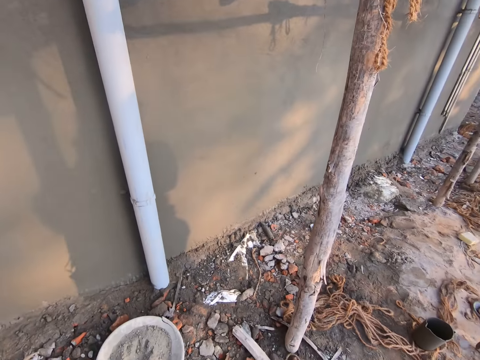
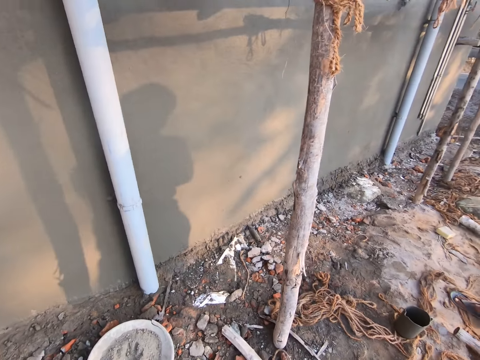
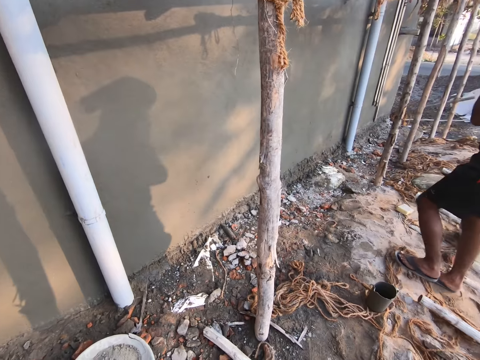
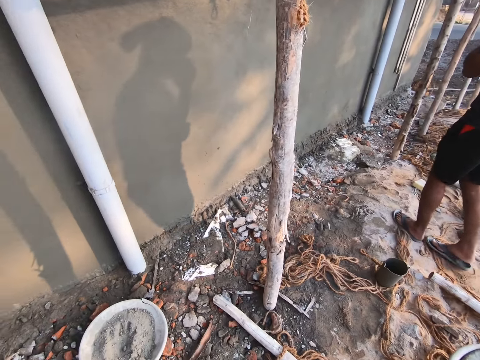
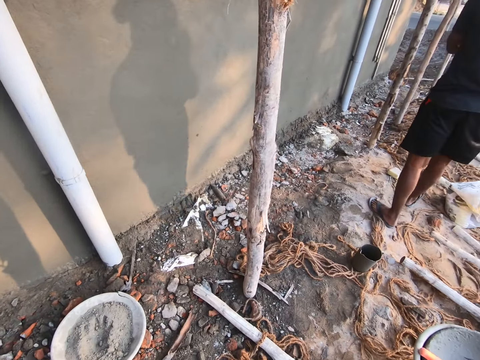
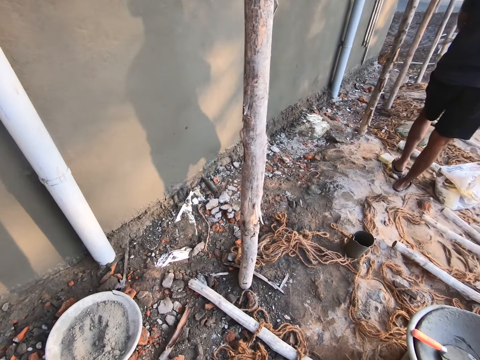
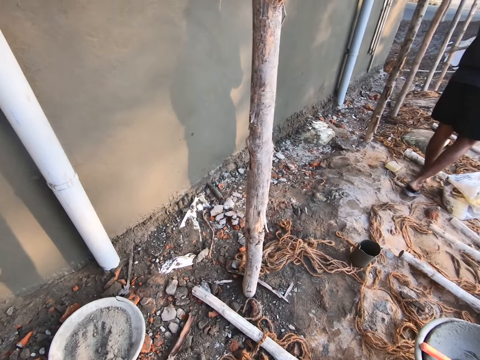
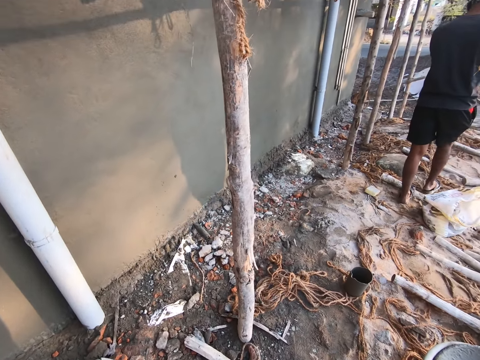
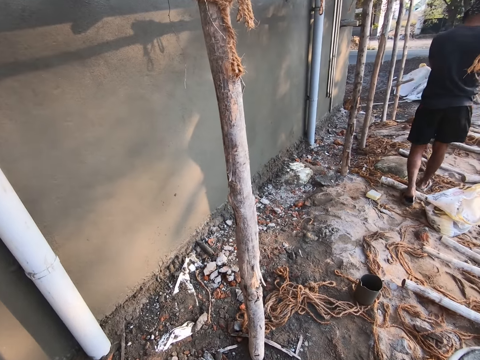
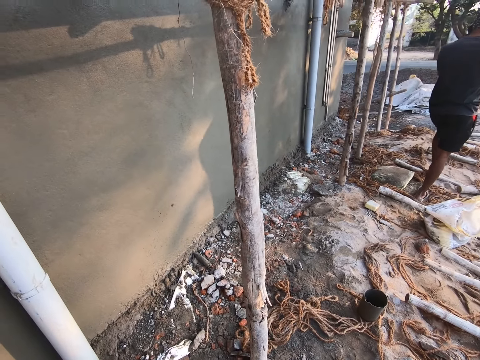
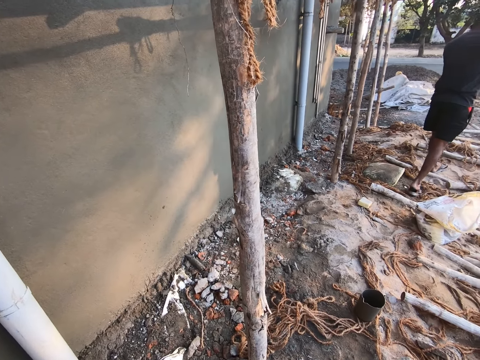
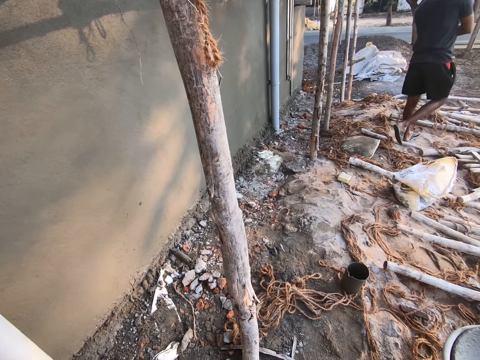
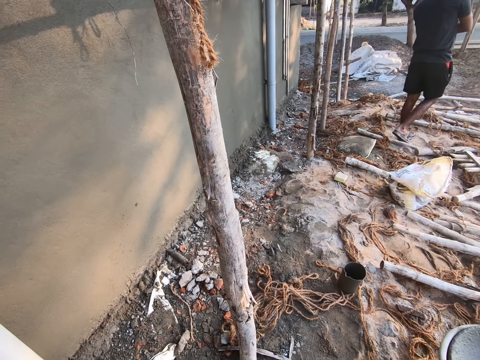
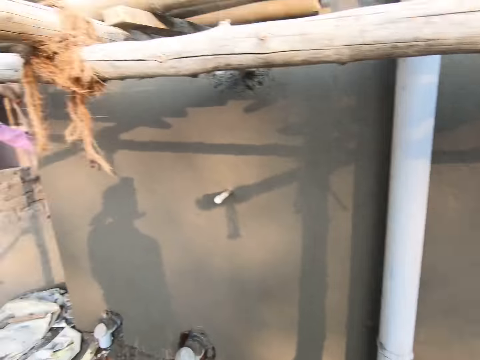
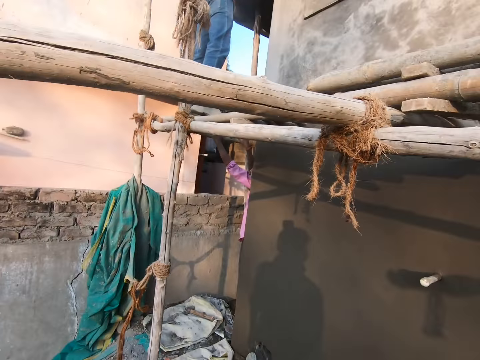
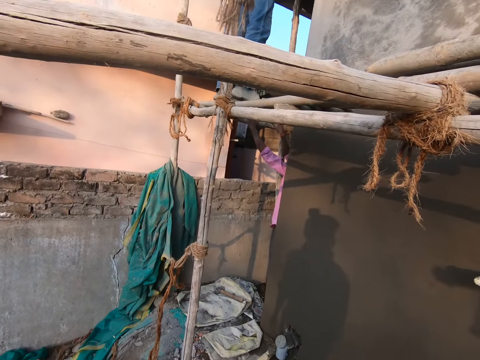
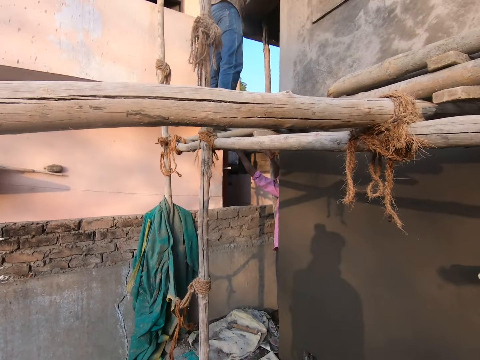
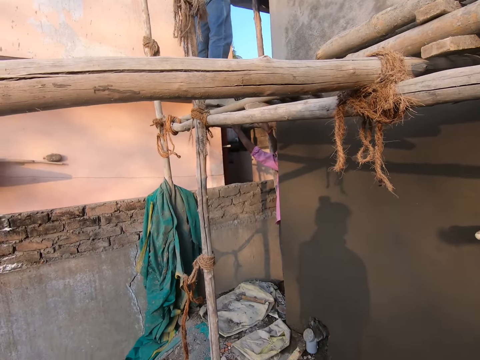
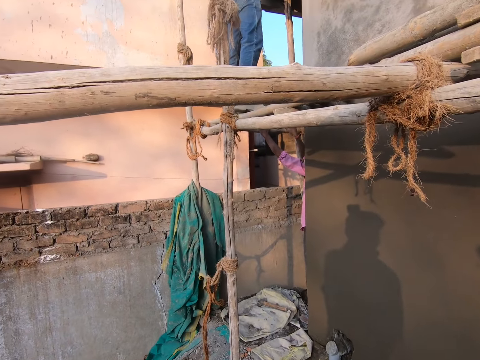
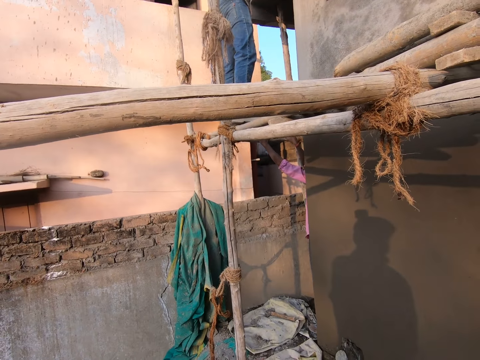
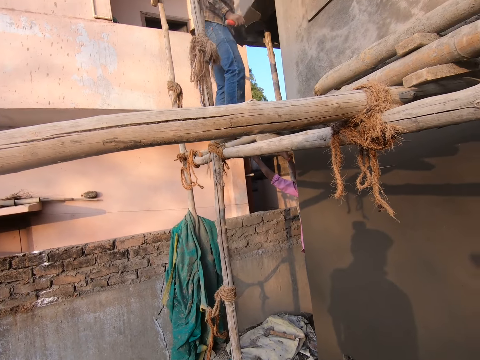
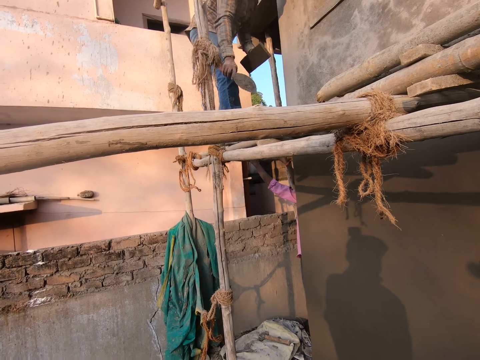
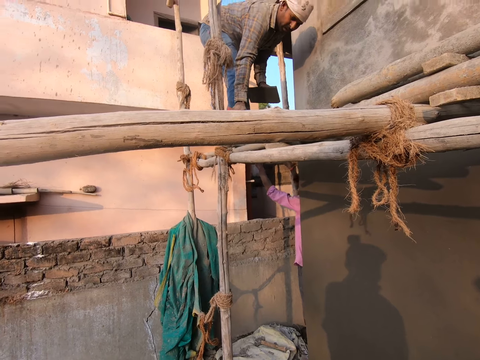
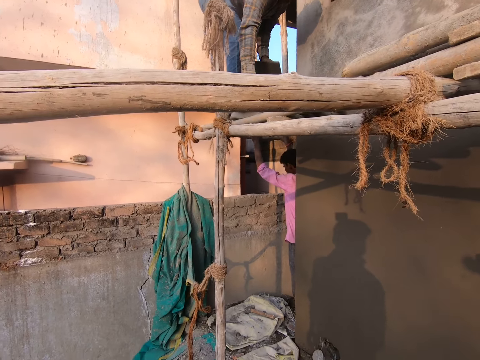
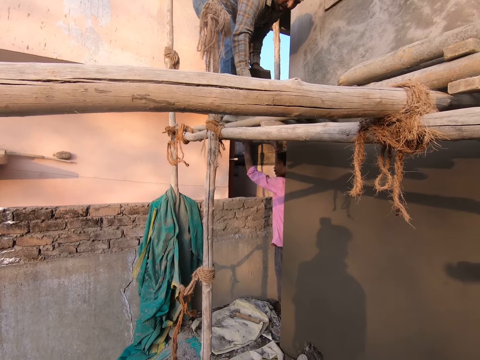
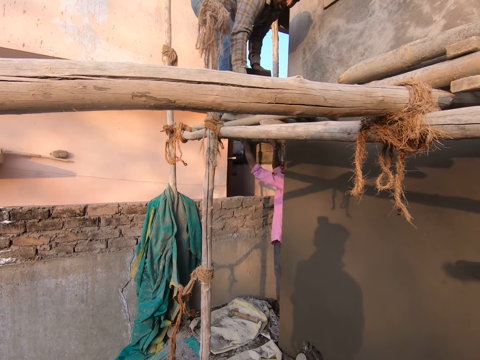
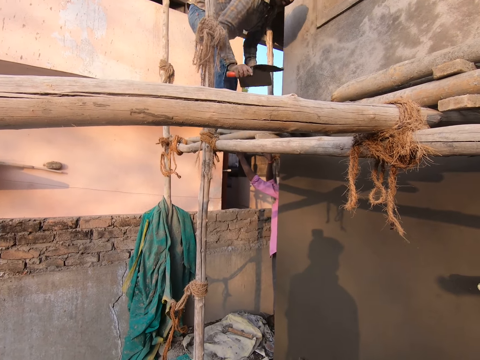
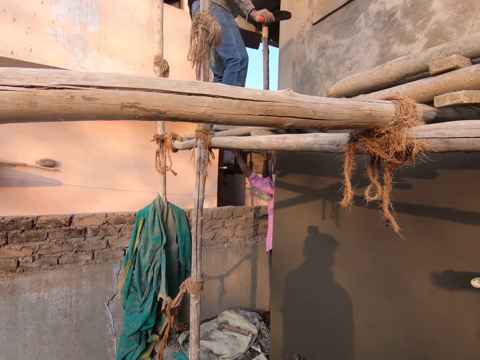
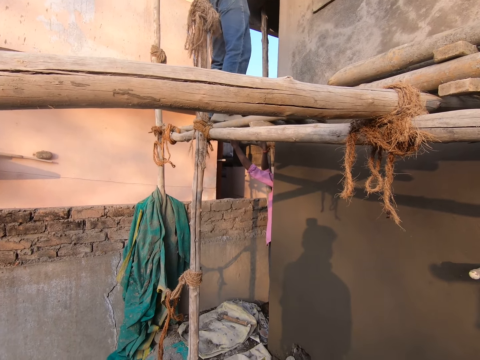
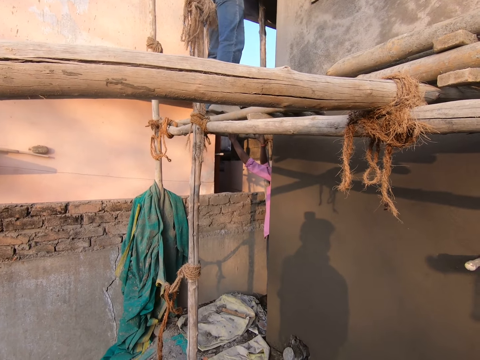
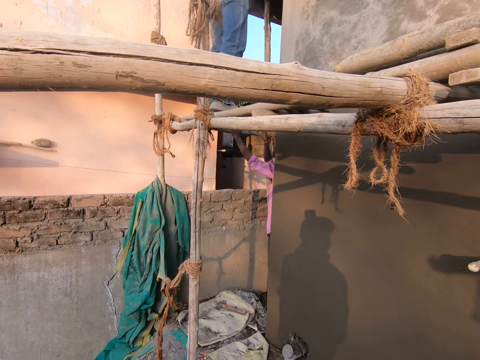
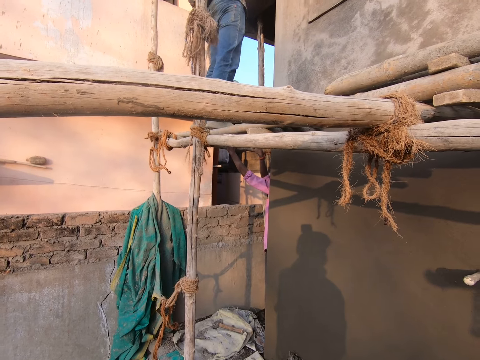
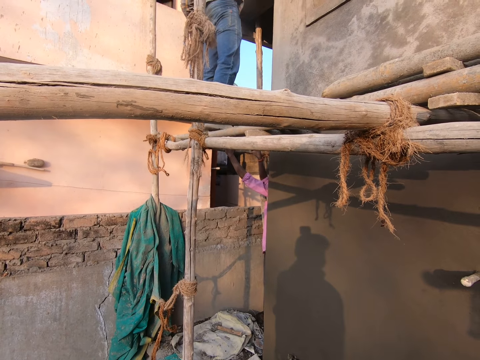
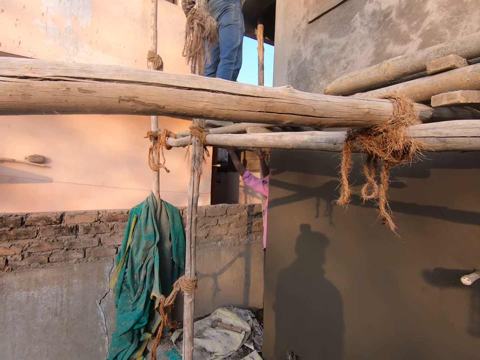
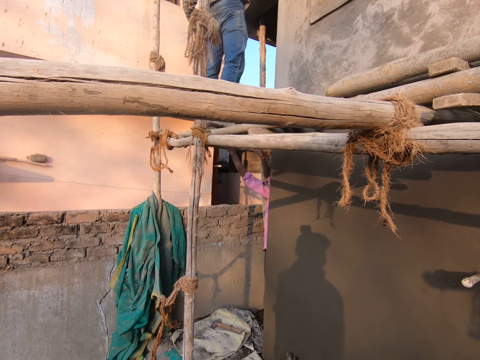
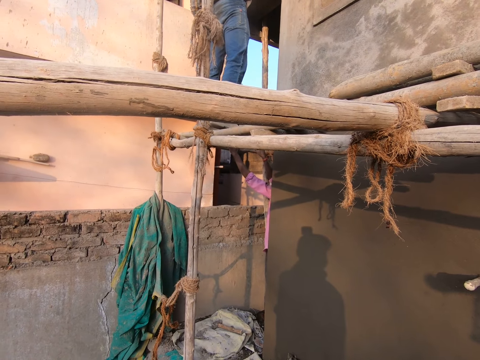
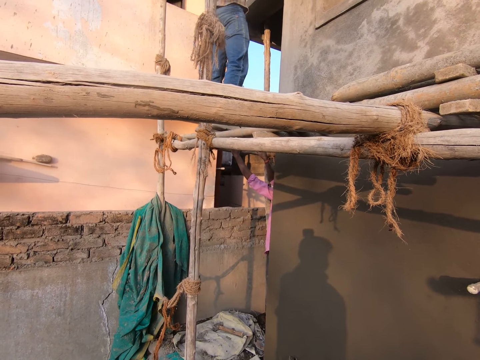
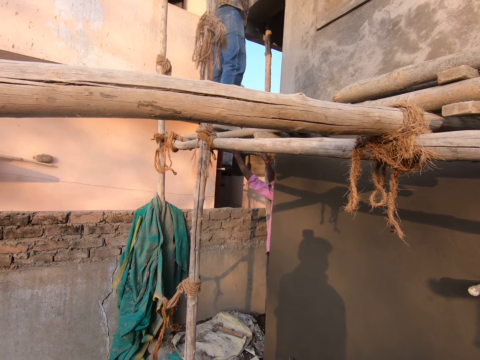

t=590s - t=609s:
The camera wearer stares at the ground. They stare at a man. Another man scoops concrete with a trowel. The camera wearer stares at the first man.

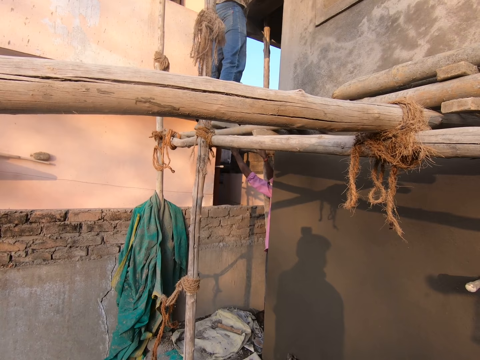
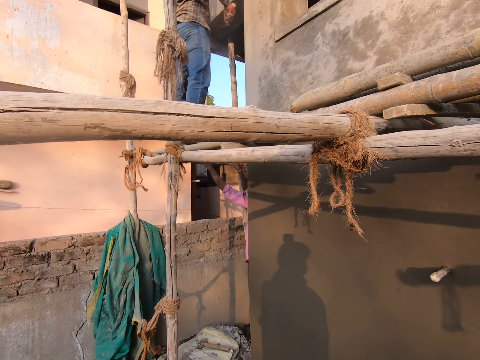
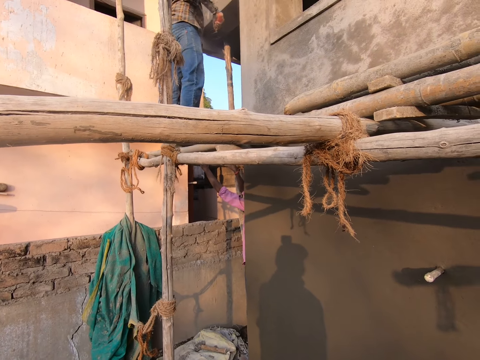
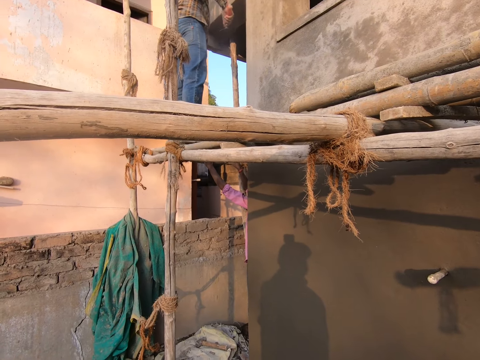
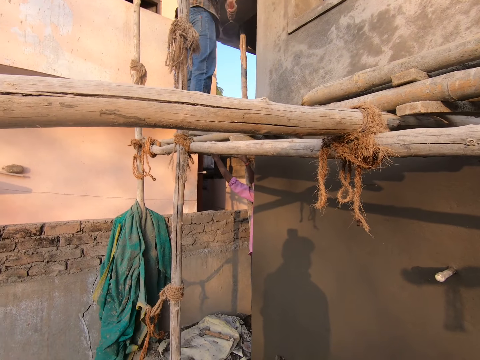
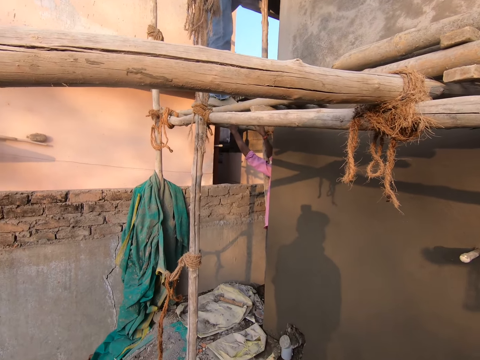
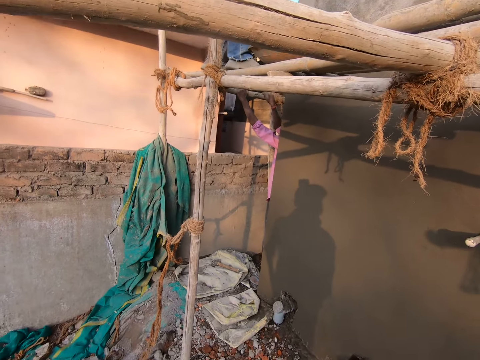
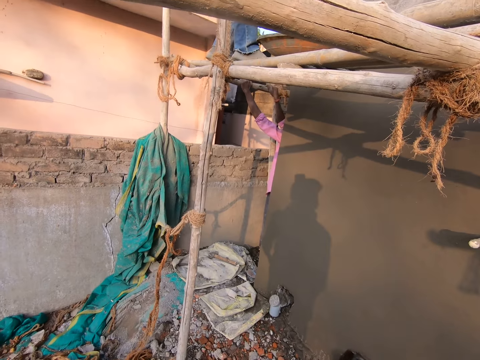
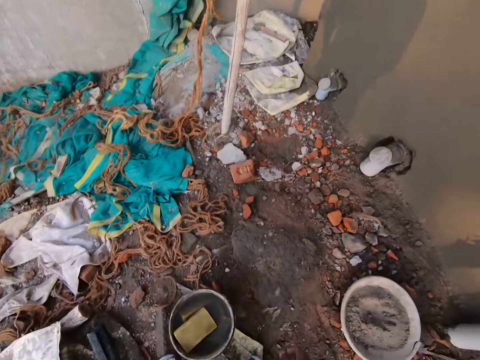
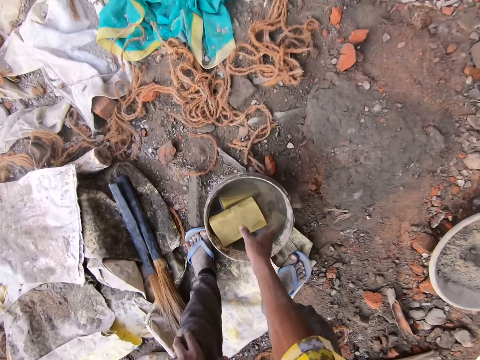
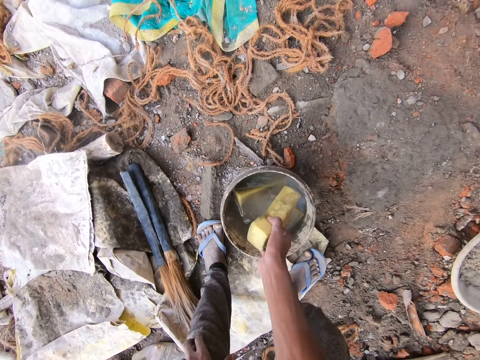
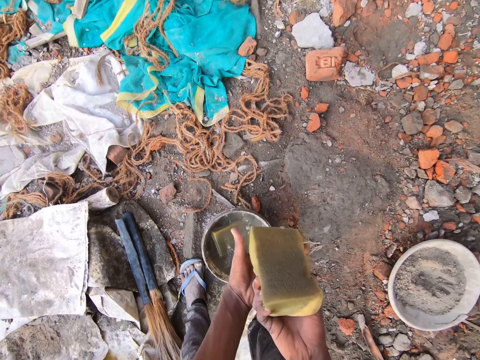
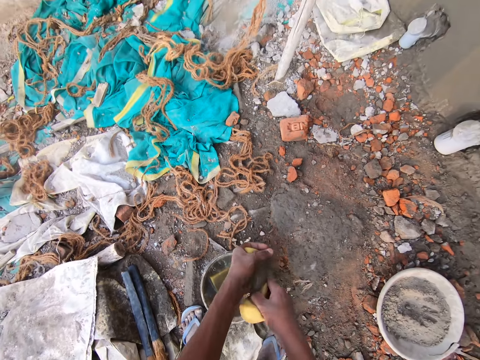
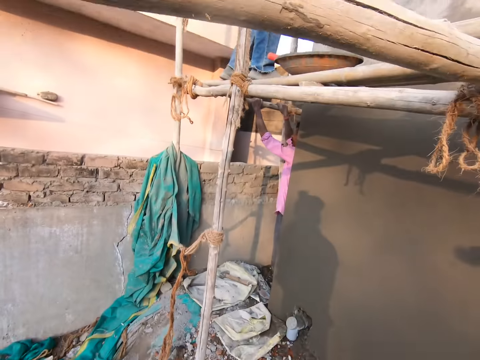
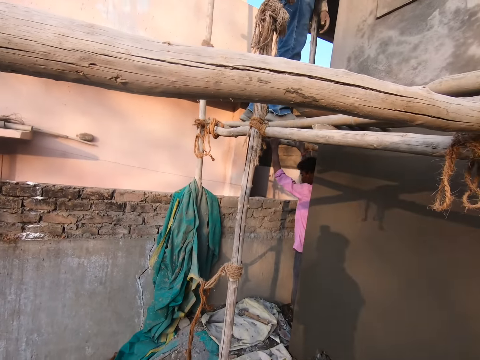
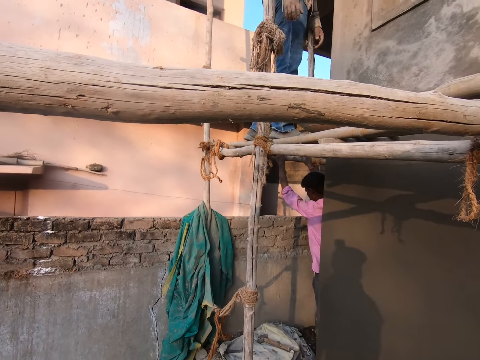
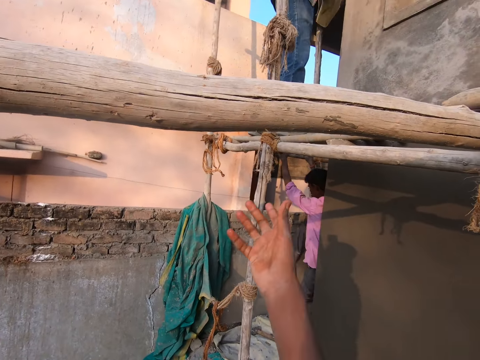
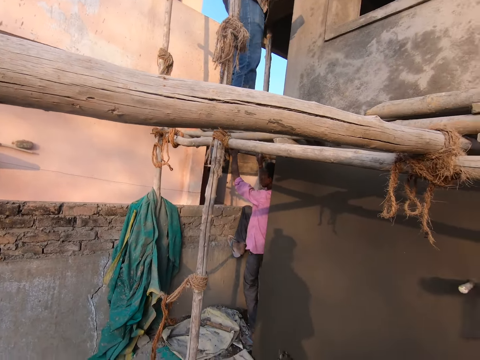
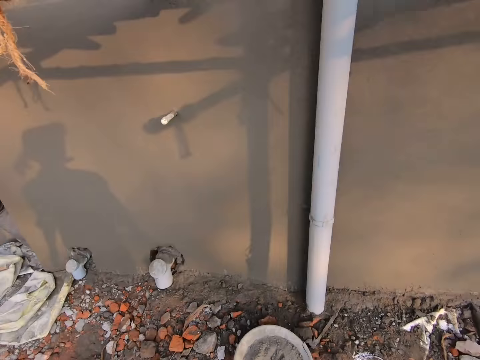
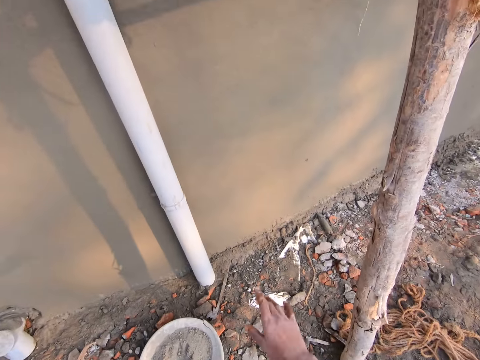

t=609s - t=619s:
The camera wearer takes a sponge from a tin. They squeeze the sponge with hands. They throw the sponge to a person.
